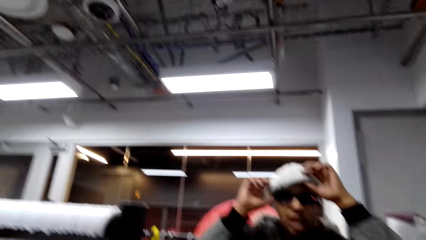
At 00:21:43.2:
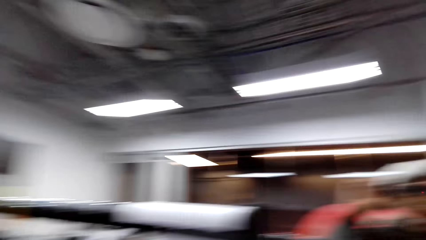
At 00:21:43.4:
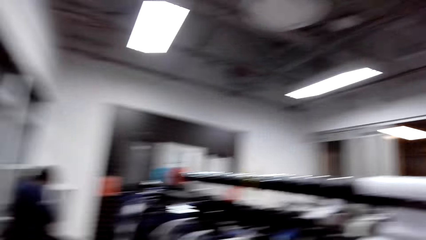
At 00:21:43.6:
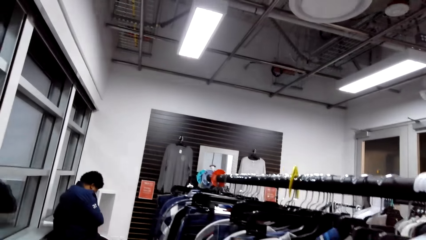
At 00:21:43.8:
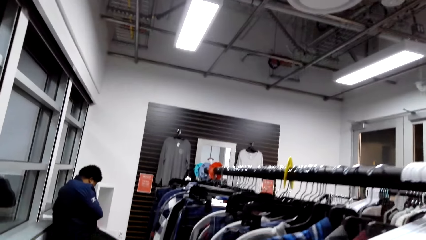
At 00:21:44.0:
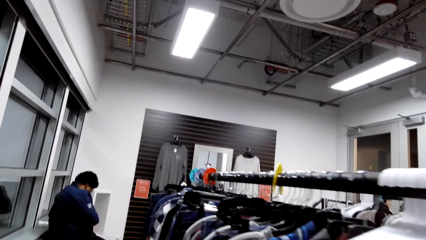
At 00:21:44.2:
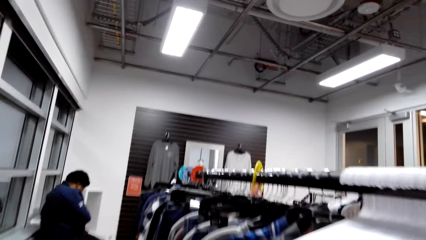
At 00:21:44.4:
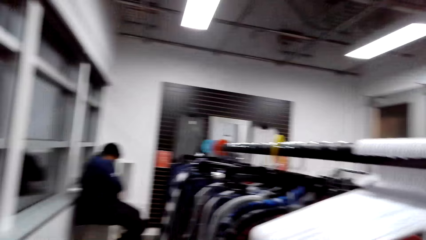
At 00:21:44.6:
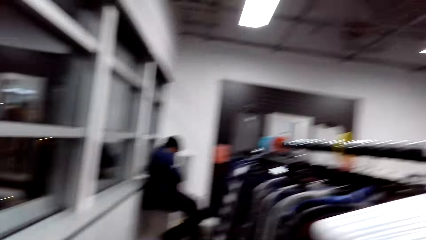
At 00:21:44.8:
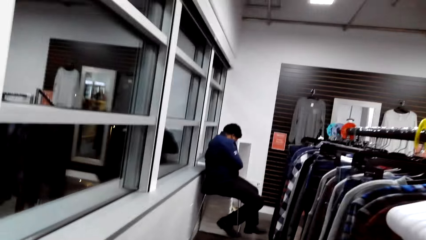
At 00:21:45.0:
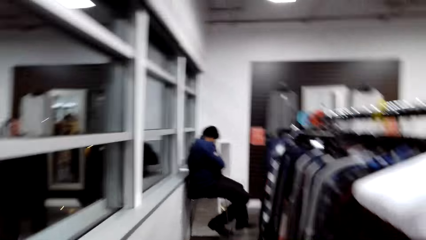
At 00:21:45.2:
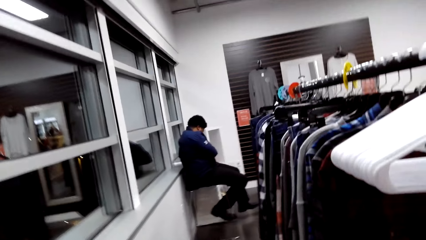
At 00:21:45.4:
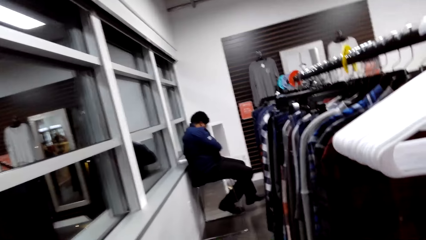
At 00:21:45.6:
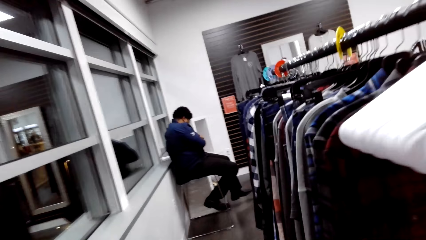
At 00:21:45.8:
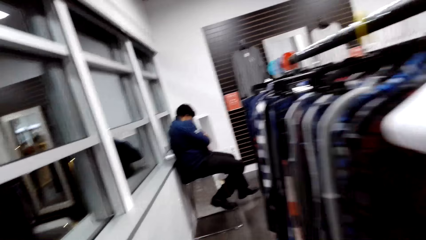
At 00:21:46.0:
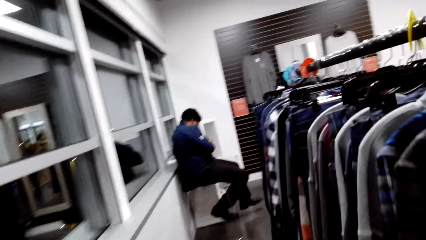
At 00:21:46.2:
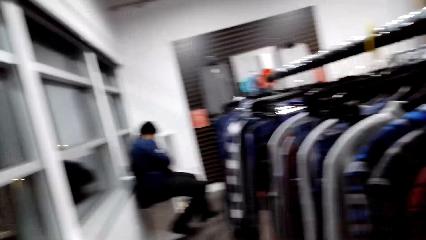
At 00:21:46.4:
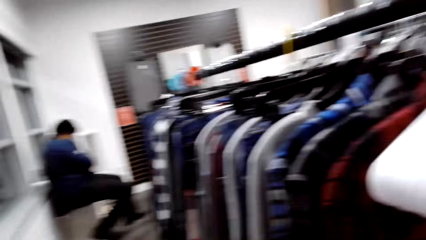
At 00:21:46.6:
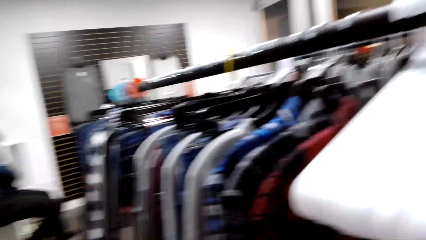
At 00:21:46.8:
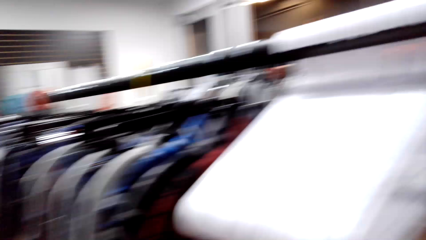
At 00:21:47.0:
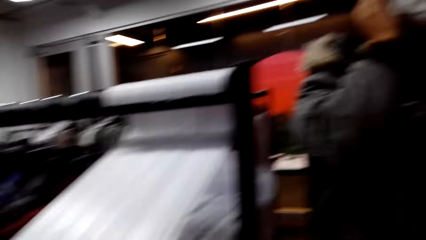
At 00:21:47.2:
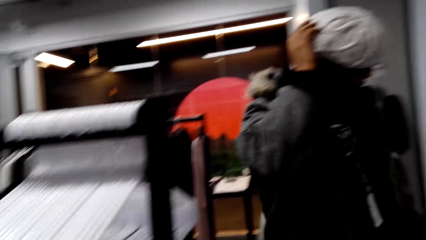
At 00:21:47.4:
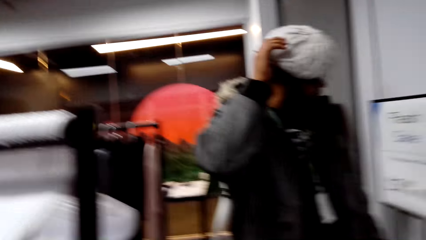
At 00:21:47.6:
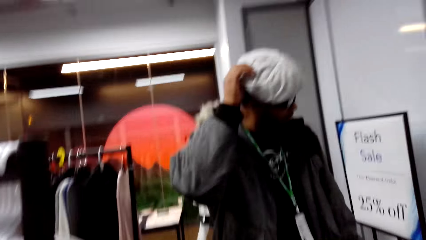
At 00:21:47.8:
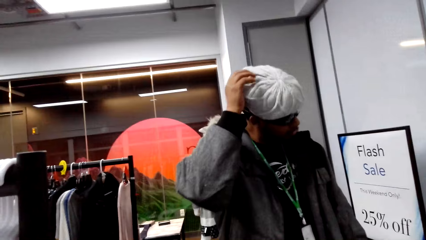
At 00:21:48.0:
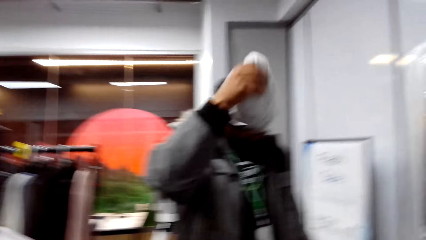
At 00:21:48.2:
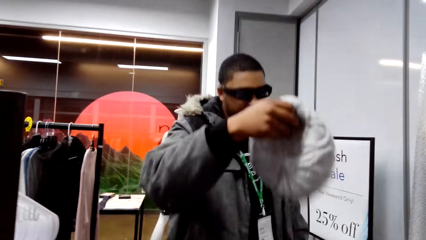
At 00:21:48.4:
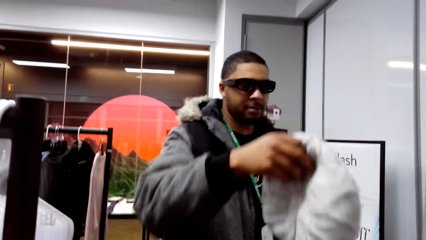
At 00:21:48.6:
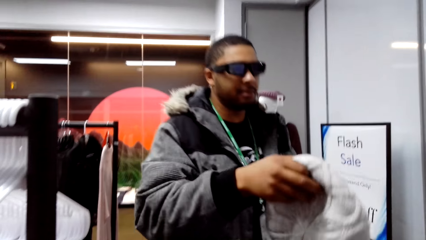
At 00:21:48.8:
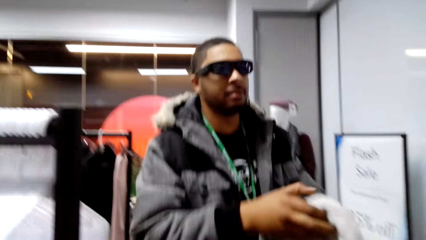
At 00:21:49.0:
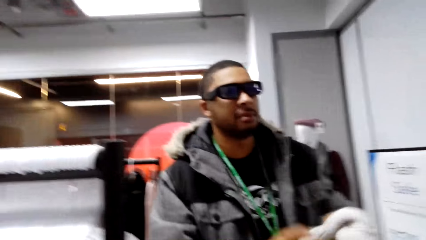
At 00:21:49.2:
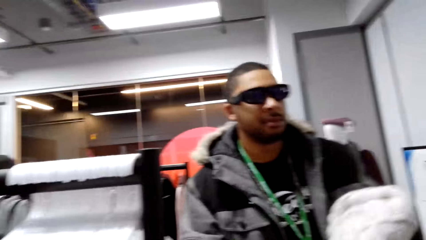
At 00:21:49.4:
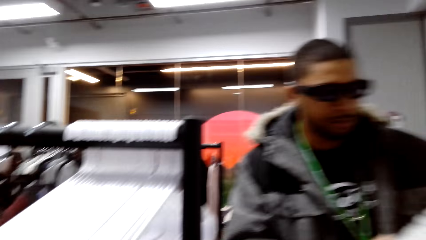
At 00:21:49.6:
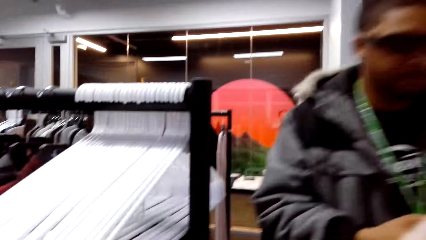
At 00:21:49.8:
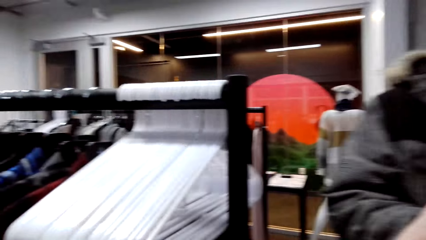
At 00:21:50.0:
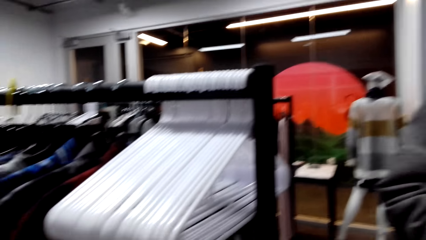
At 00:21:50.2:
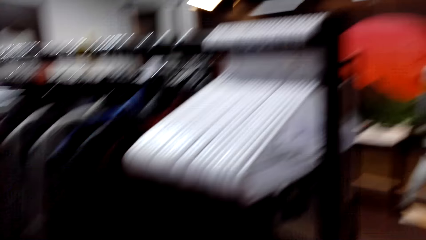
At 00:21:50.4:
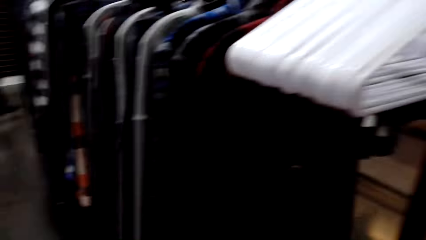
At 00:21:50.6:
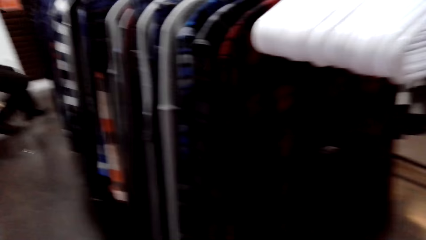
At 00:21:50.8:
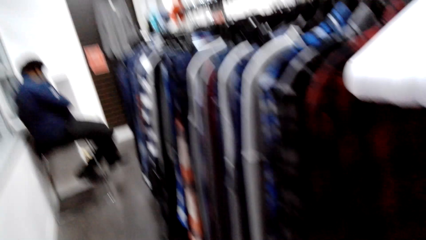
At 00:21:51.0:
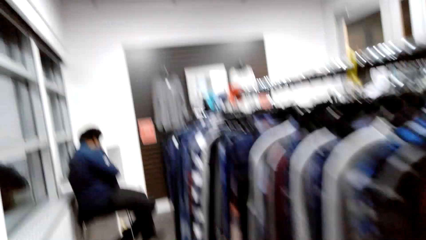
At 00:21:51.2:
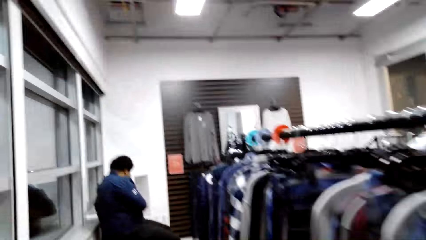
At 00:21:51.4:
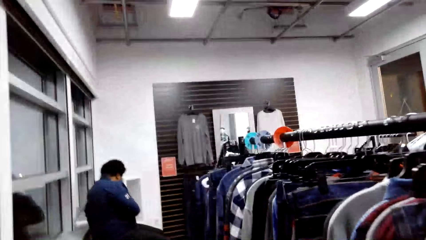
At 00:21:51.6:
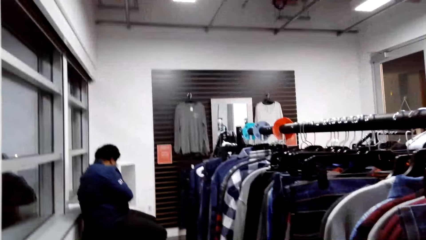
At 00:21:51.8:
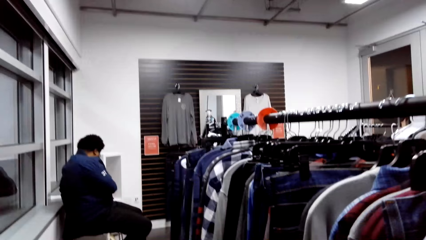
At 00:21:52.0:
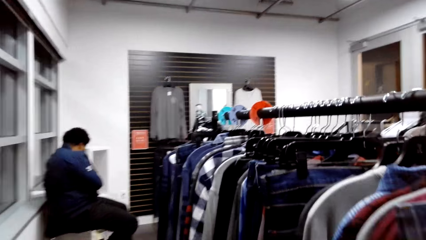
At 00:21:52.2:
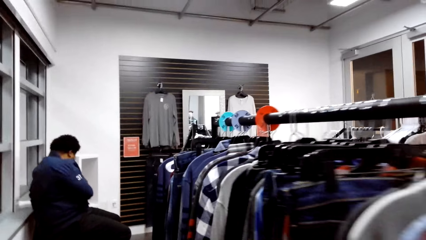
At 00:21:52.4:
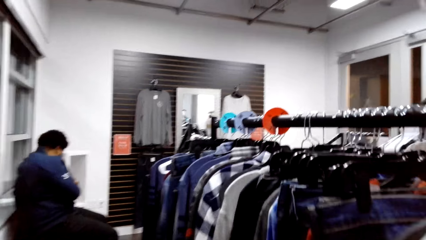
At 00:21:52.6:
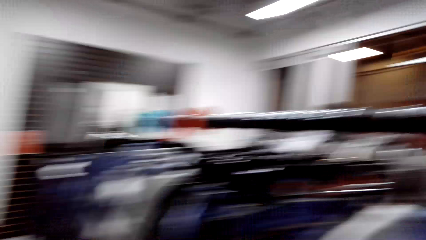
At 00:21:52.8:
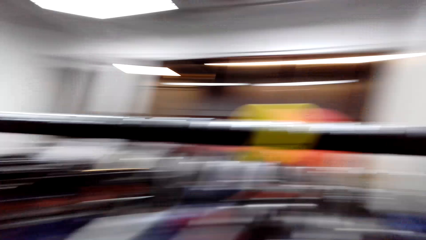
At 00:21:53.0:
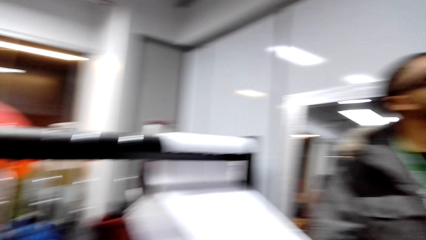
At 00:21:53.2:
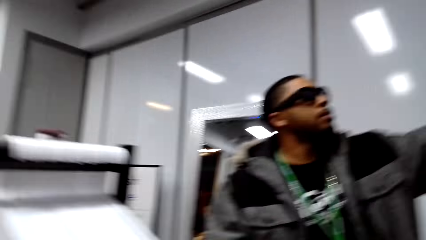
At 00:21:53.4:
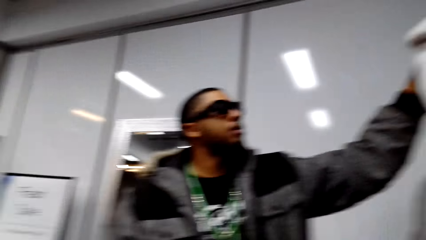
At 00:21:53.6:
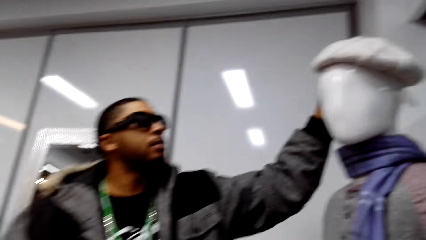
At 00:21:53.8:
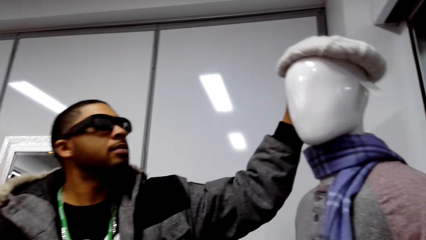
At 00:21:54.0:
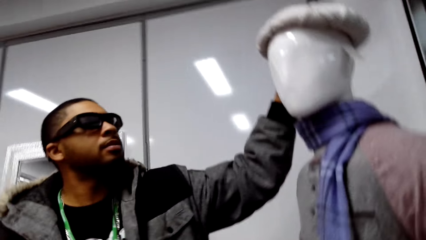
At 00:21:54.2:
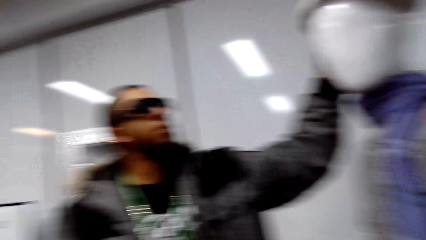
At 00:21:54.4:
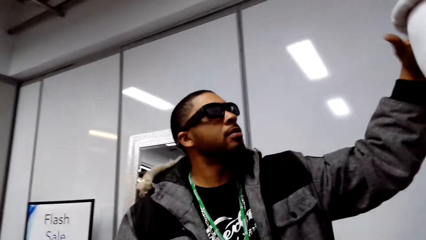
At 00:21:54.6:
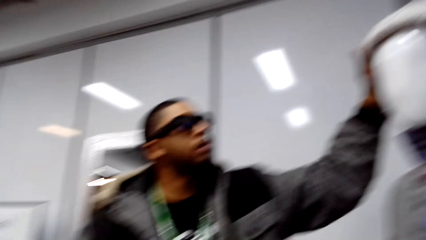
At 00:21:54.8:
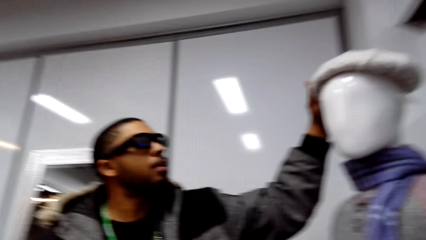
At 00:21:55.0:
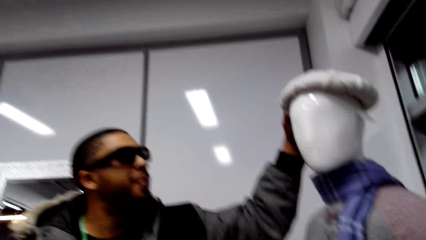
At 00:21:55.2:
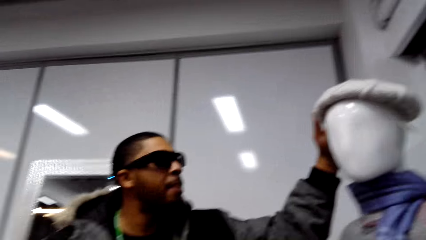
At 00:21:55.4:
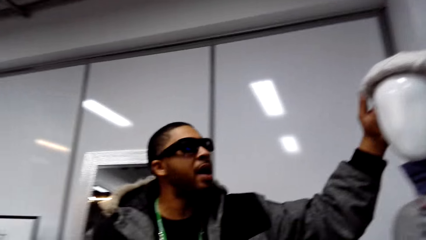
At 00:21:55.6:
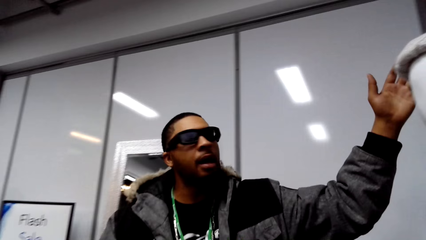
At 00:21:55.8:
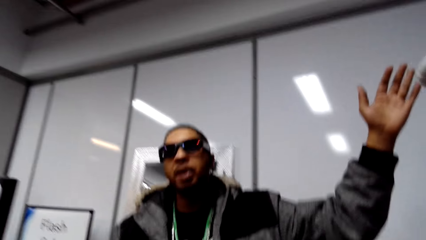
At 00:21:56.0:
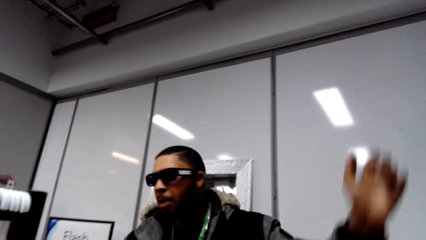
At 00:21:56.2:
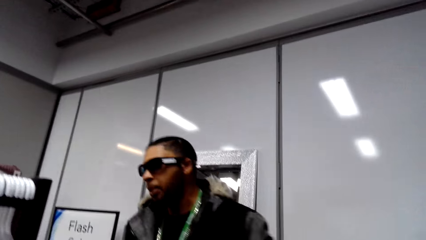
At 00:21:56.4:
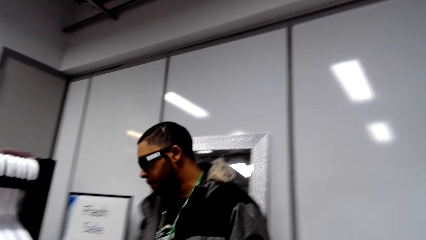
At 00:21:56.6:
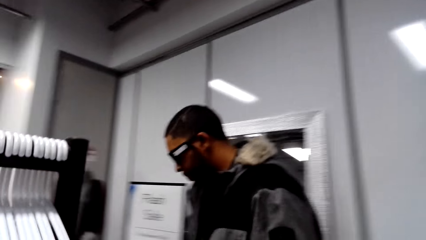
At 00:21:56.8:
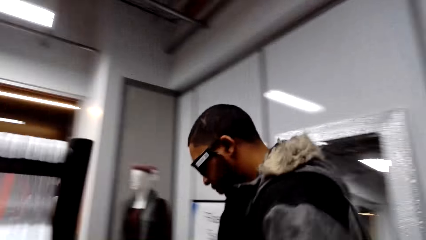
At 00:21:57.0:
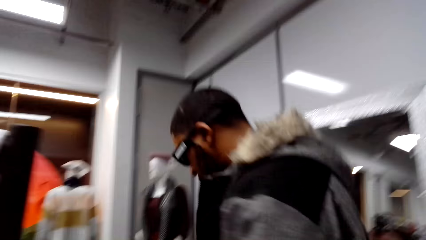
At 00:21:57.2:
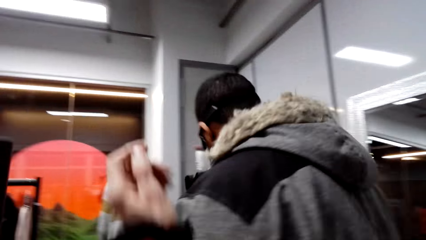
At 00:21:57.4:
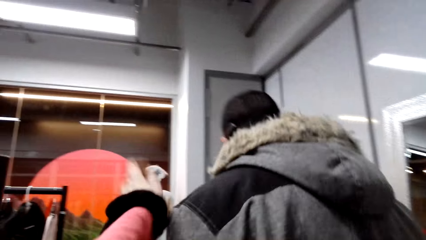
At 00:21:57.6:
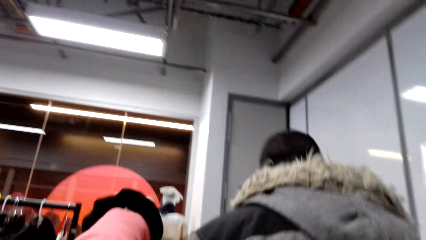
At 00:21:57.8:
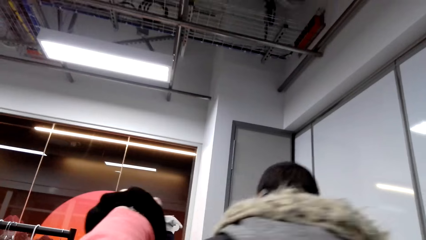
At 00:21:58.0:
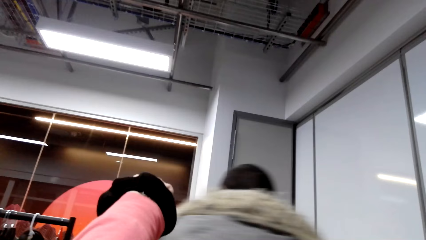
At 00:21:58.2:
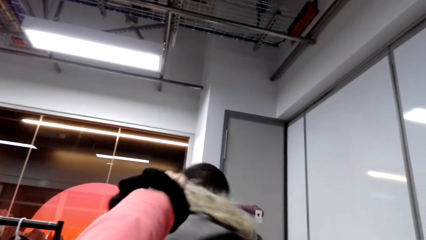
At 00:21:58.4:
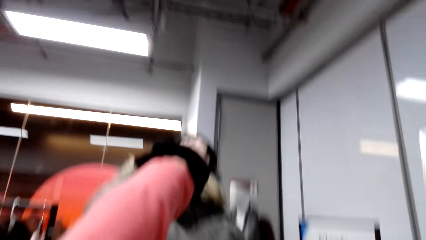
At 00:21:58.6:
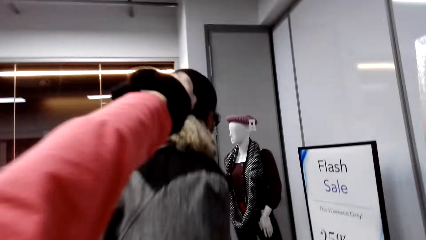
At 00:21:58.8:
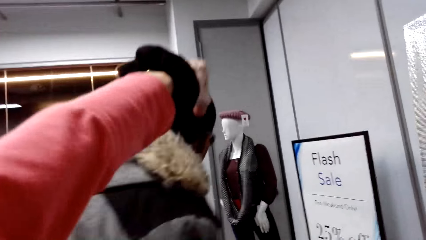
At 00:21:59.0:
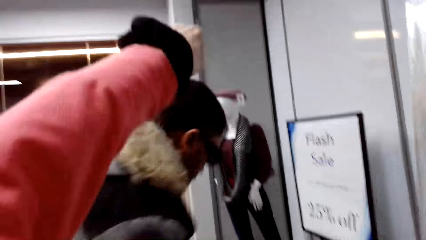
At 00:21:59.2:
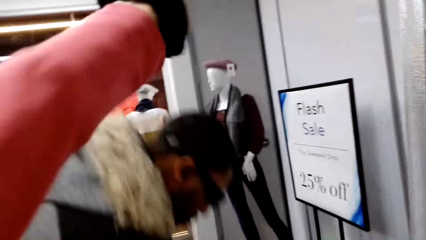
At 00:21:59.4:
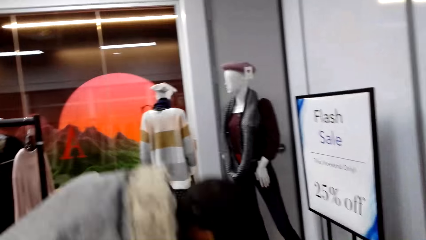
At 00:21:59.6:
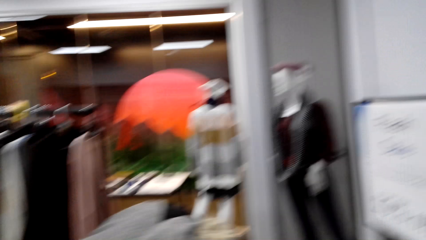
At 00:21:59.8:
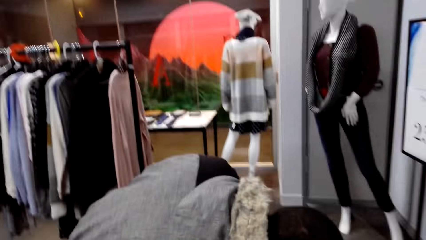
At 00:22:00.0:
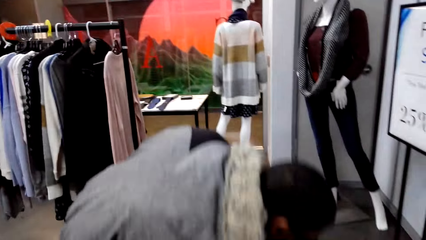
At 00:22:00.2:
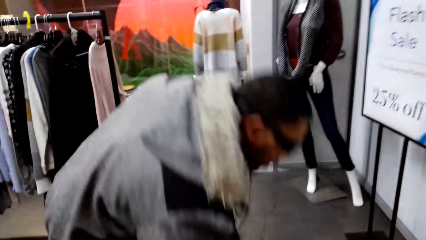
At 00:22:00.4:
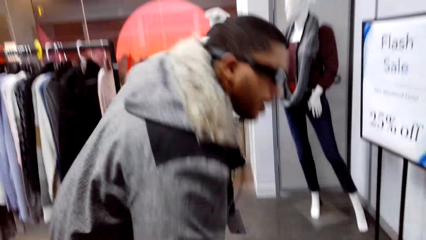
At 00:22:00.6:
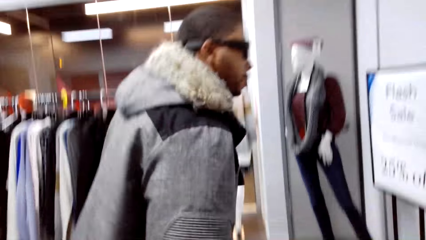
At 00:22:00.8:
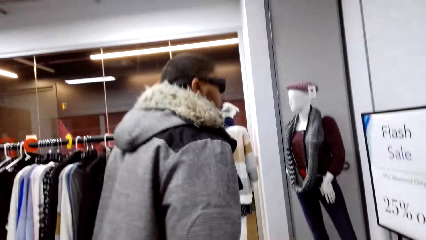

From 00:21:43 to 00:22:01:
The camera wearer looks at a person. A man removes a cap from his head. The camera wearer looks at the person. They look at the man. The man puts the cap on the statue head. The camera wearer gestures at the man.
